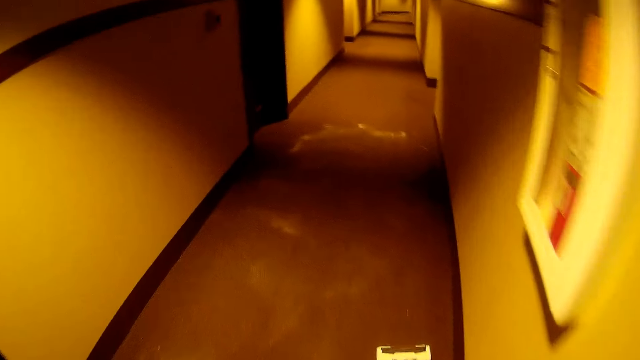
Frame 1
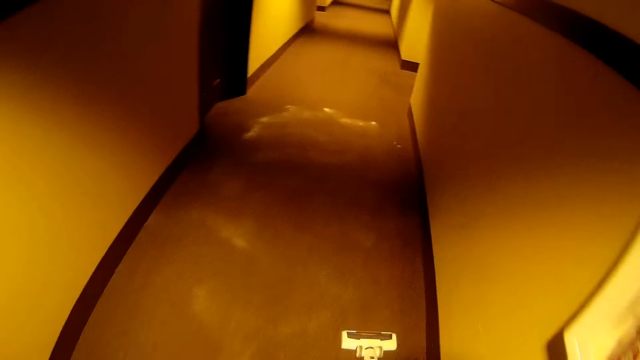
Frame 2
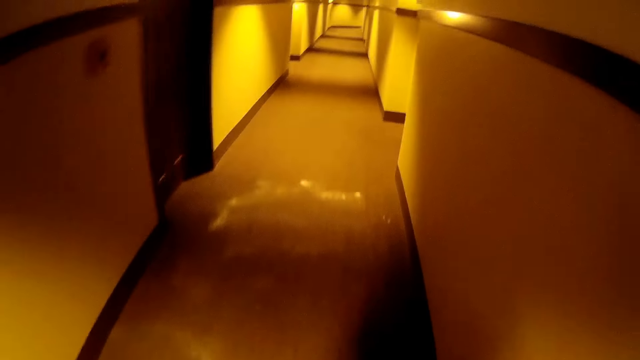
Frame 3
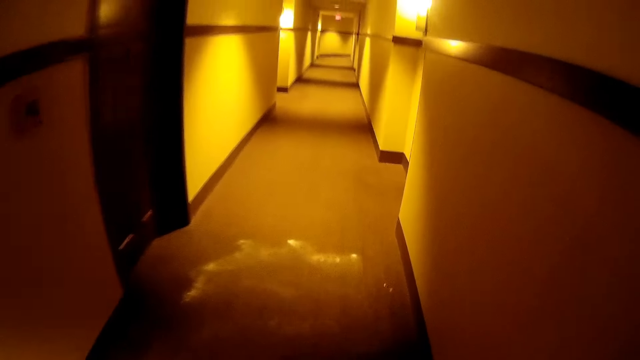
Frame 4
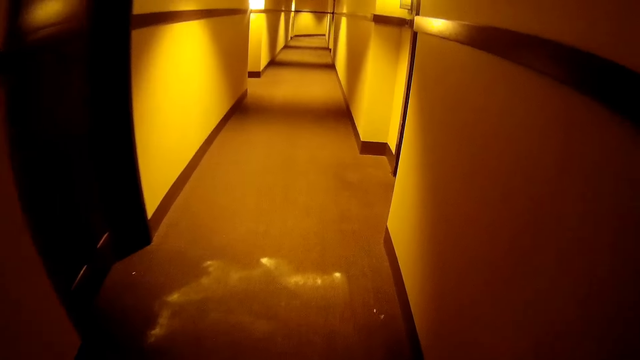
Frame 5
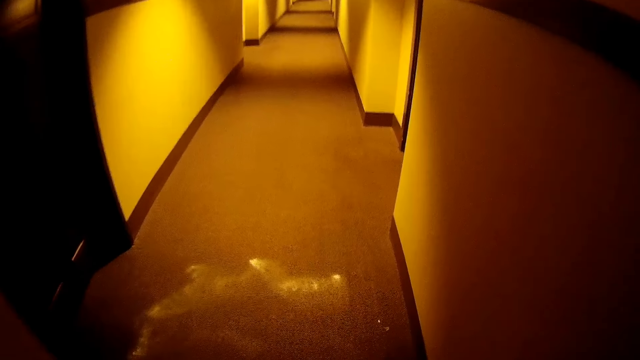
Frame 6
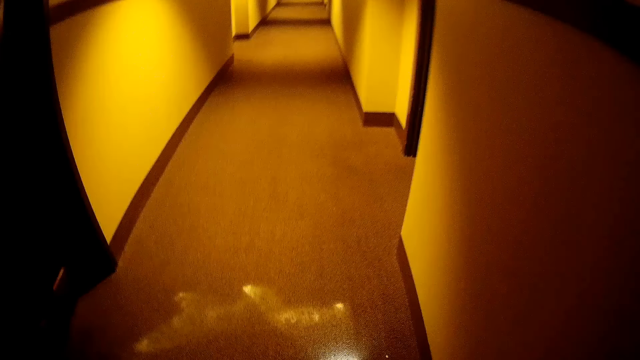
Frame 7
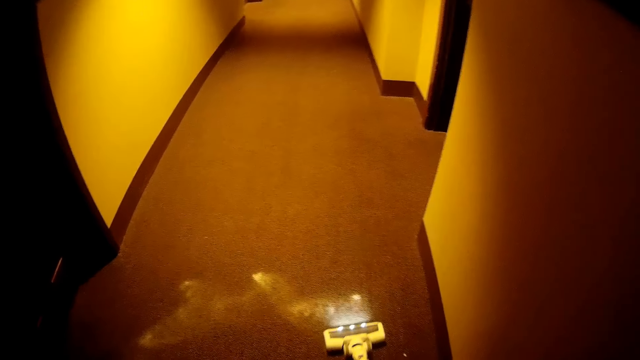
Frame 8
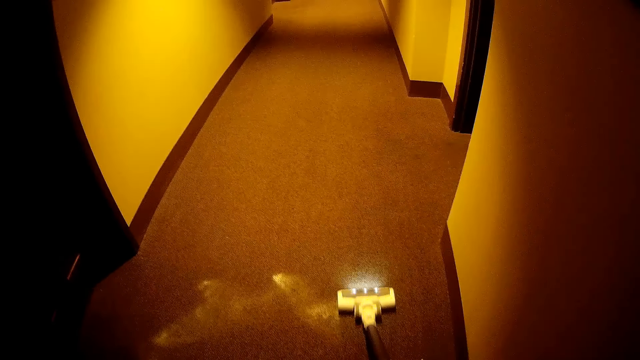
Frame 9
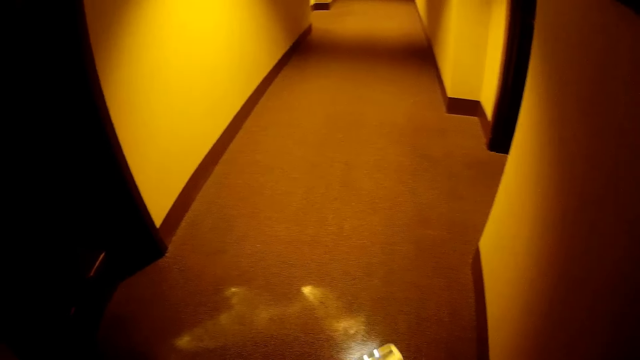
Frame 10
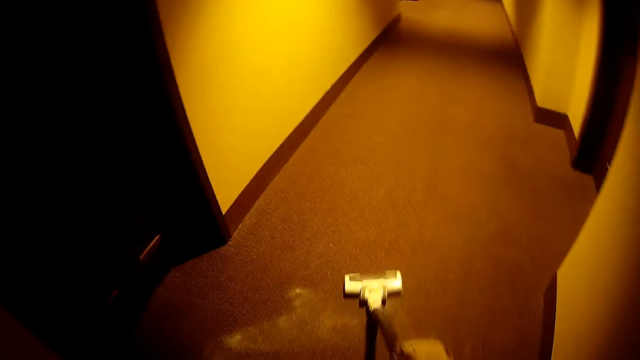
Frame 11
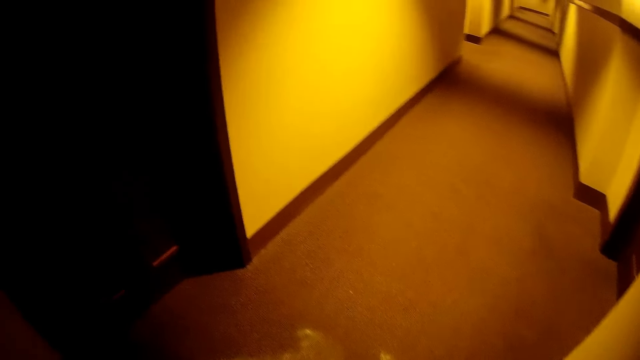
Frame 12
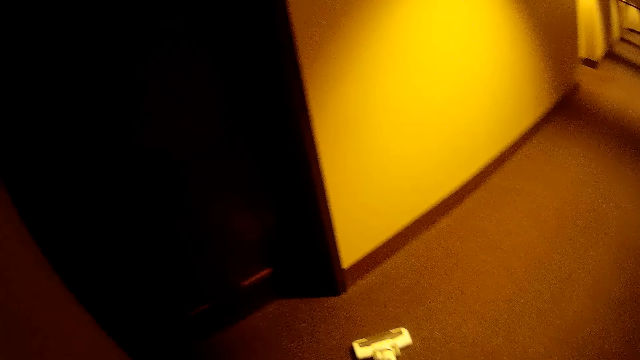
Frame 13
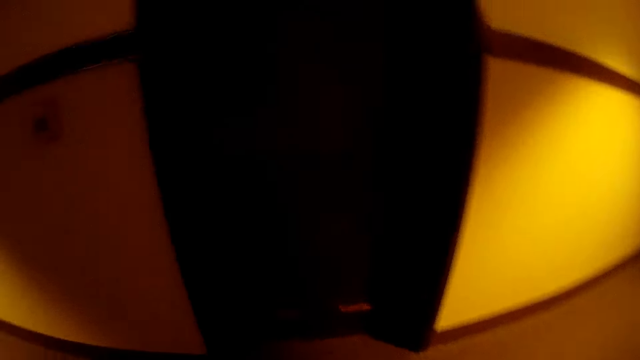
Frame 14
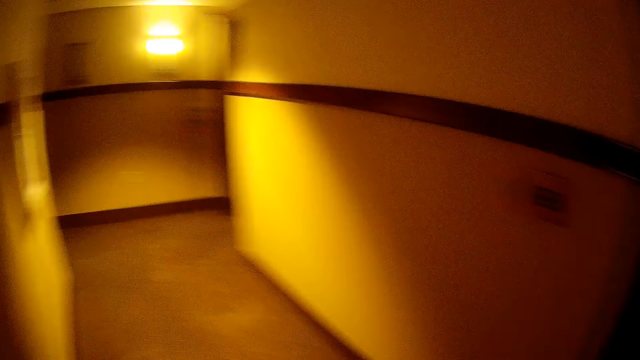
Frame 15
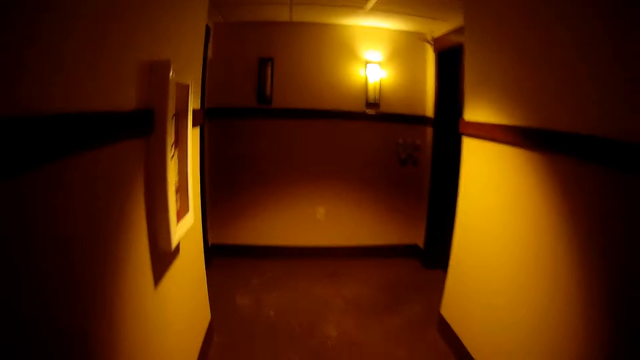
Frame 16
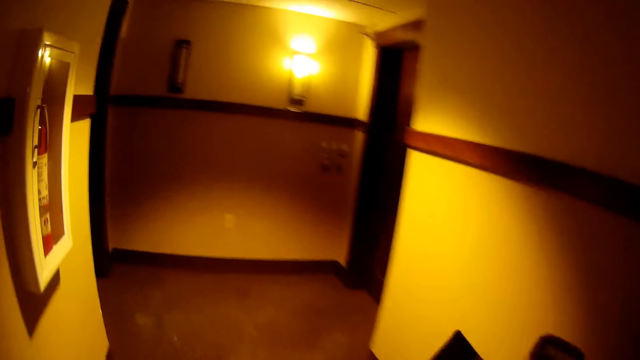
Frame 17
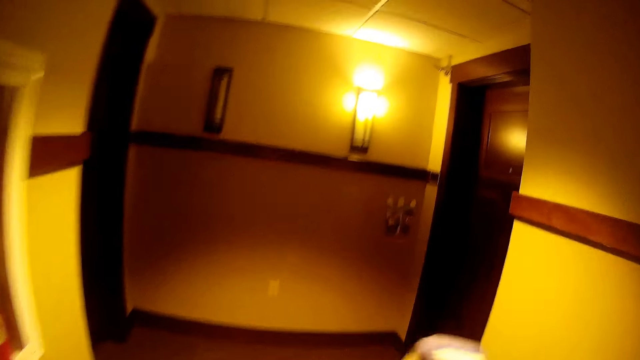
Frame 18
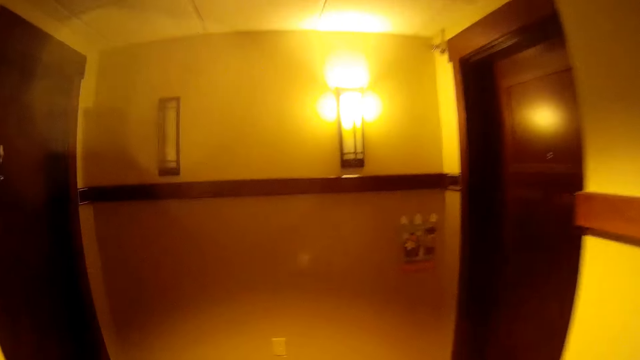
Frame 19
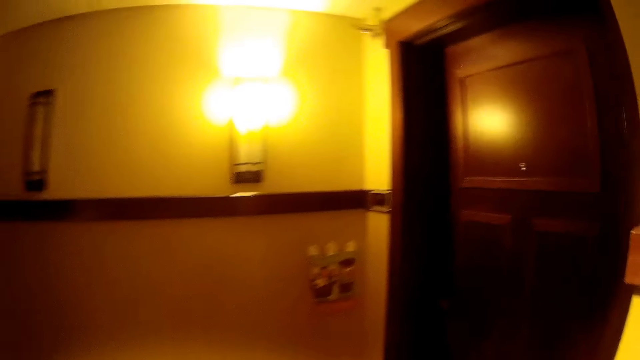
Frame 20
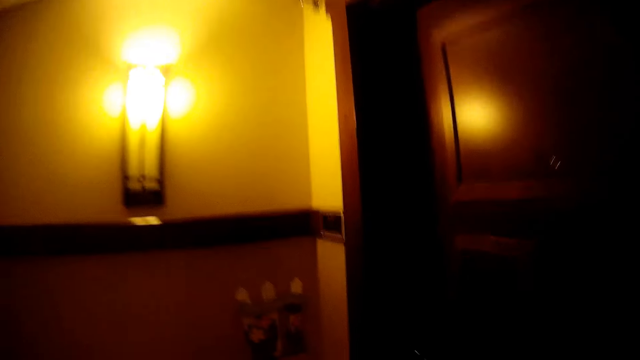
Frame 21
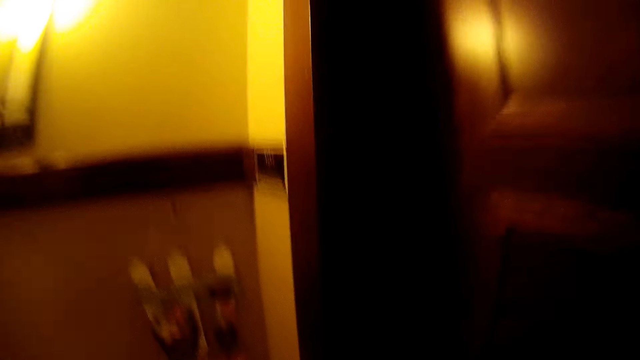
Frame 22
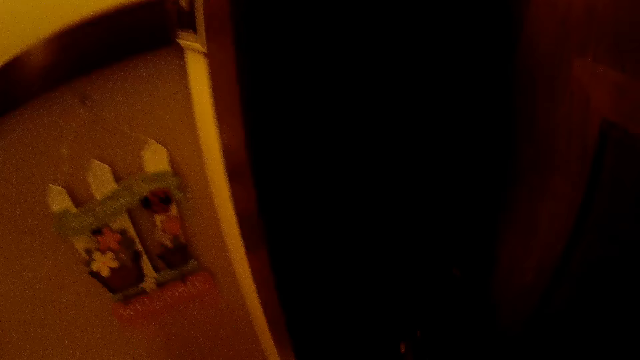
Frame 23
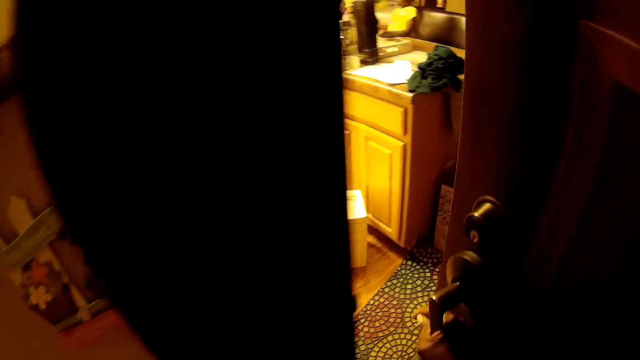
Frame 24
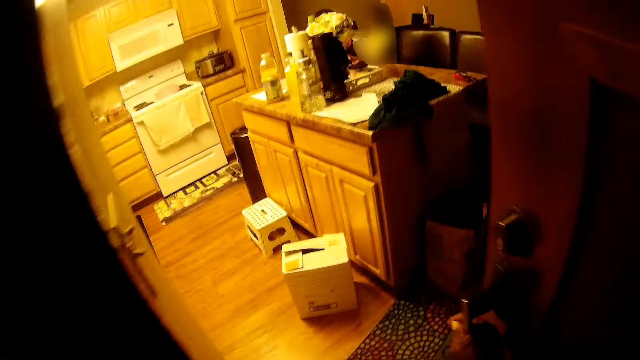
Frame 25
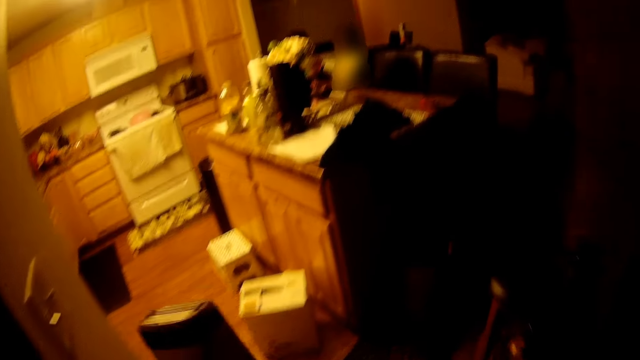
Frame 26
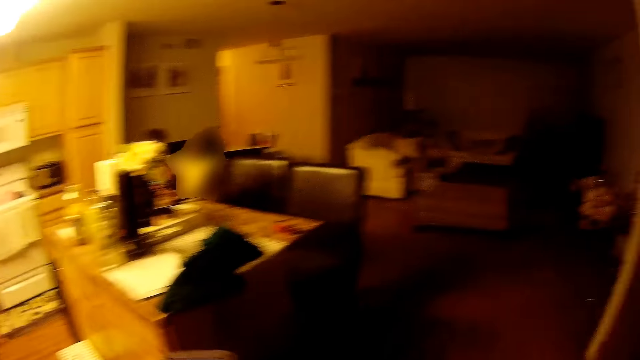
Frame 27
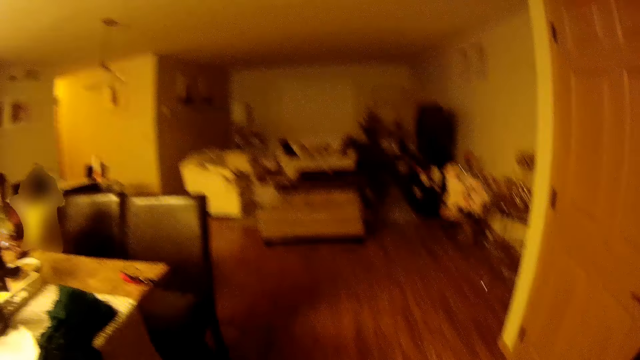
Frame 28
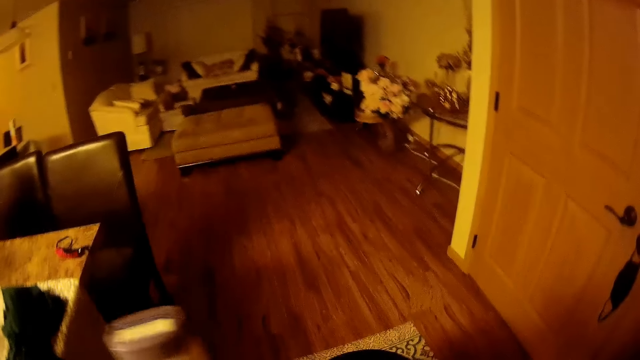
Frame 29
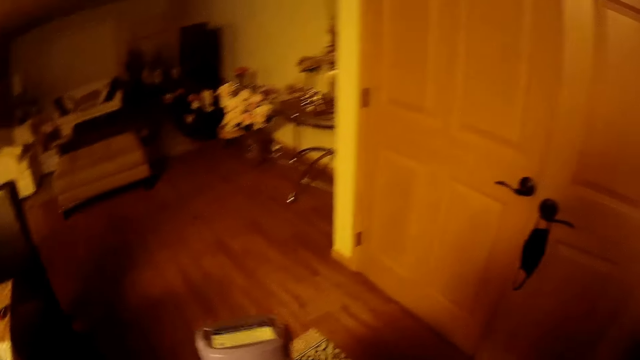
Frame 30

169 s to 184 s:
The camera wearer walks toward the door. She opens the door with her right hand.

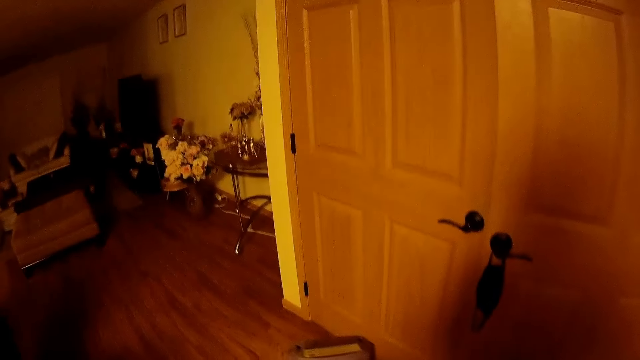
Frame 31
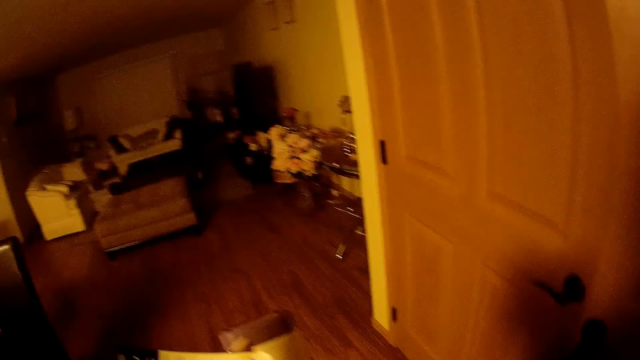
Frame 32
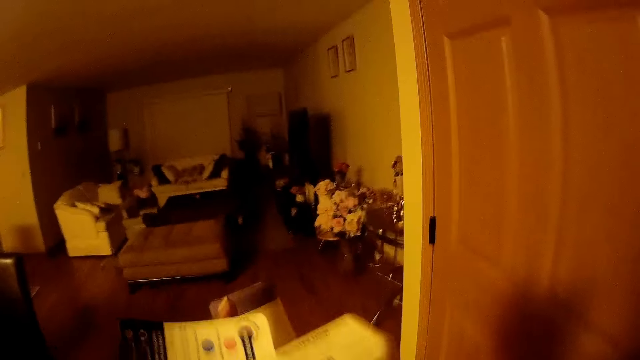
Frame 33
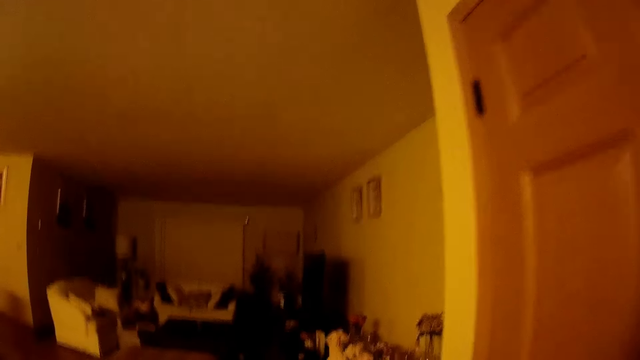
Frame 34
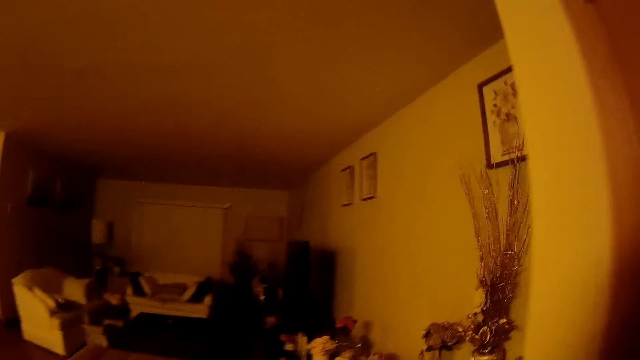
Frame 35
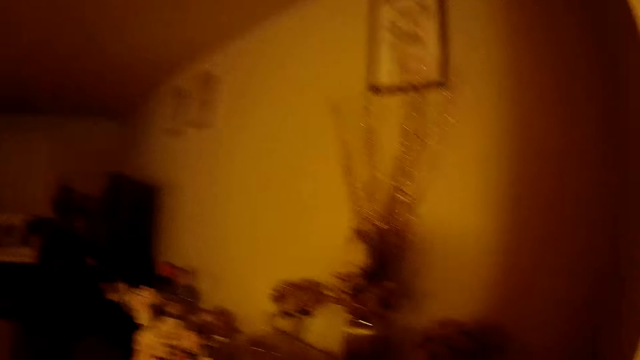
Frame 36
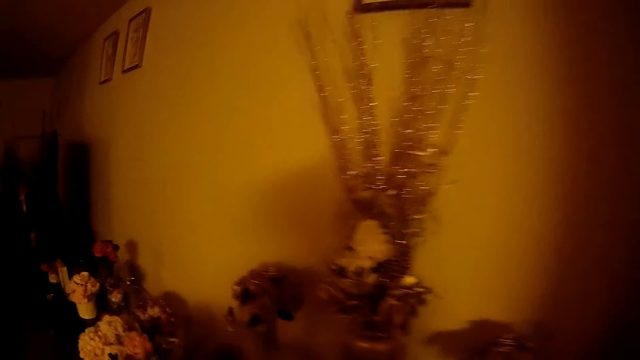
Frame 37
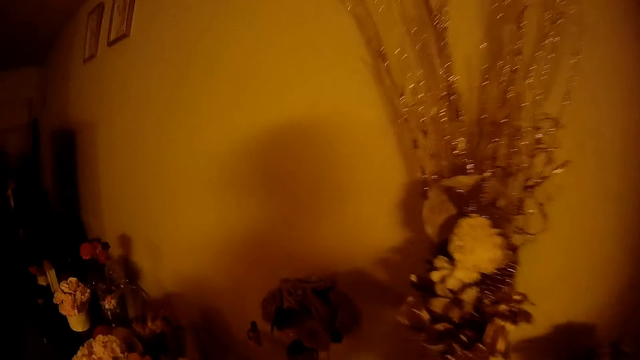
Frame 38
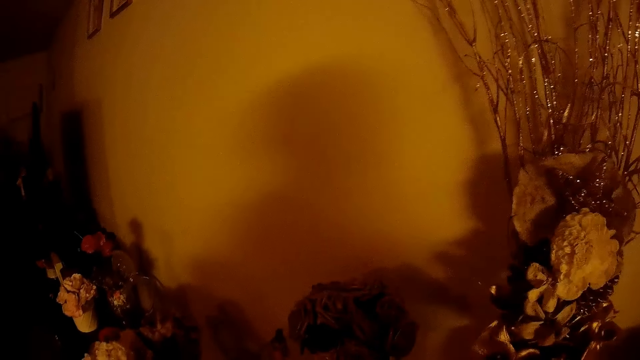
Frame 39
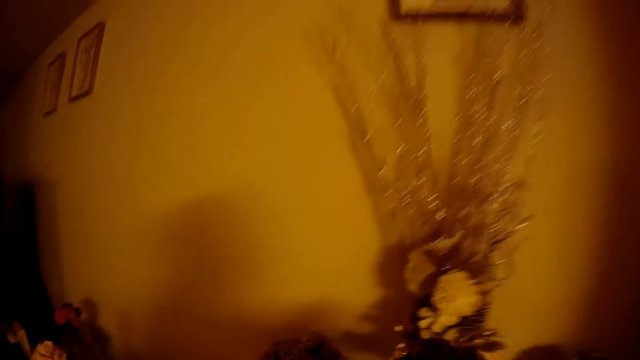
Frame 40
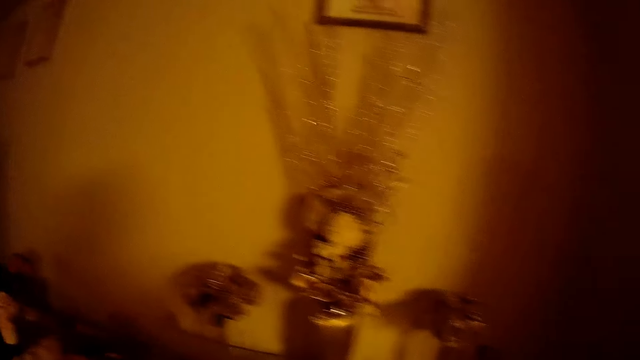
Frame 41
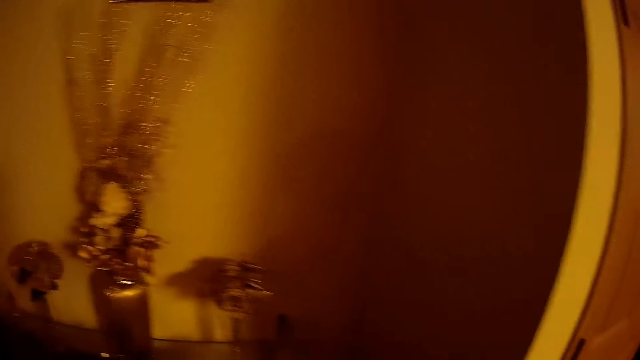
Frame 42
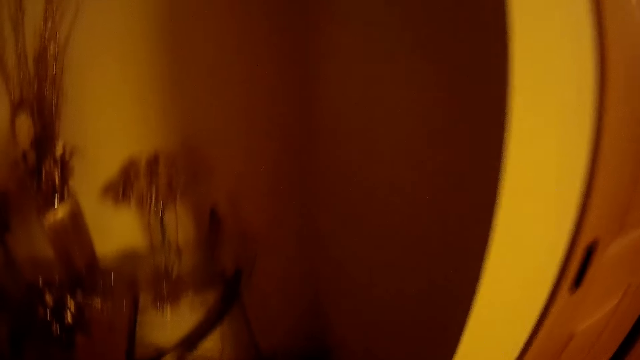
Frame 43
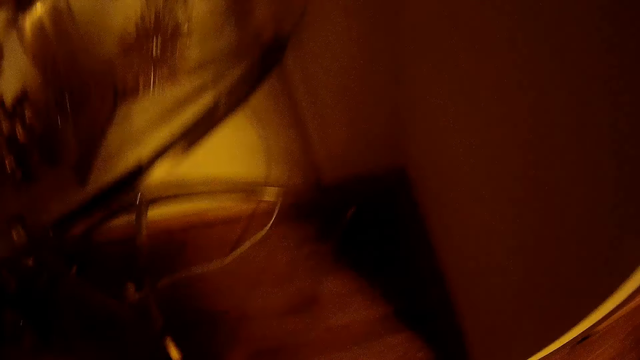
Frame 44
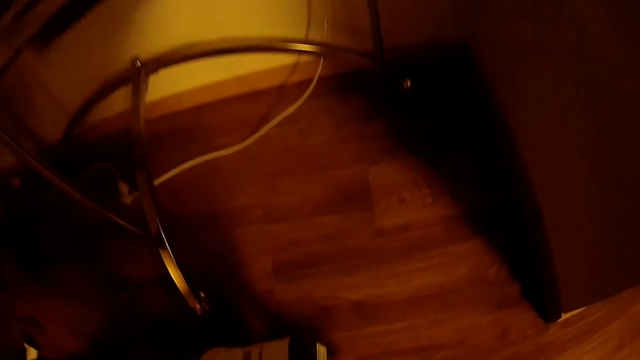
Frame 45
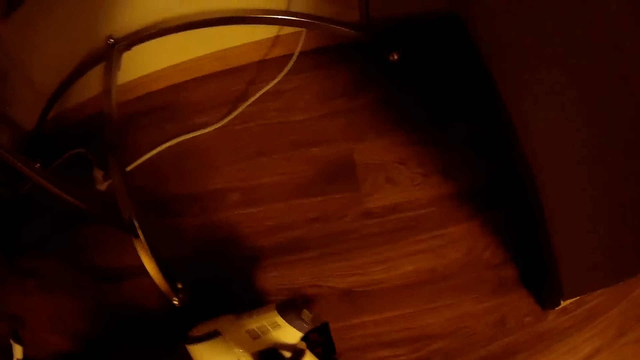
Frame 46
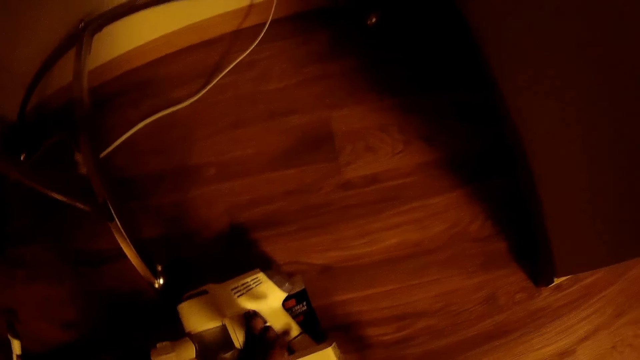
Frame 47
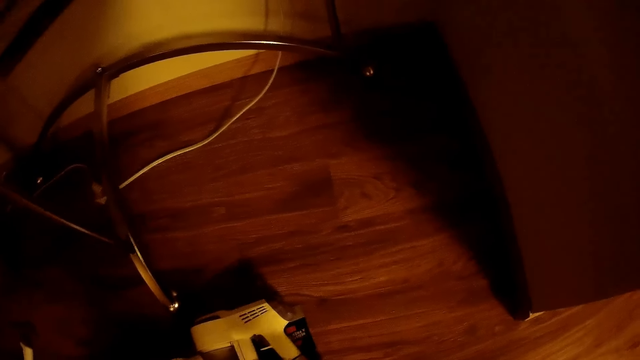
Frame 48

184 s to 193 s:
The camera wearer holds a charger. She drops the vacuum cleaner on the floor with her right hand.
